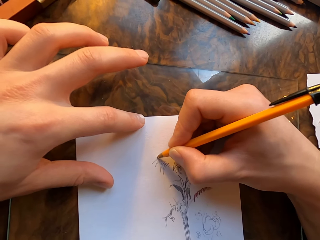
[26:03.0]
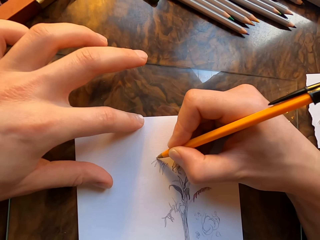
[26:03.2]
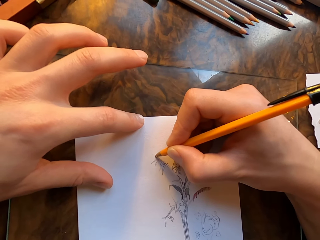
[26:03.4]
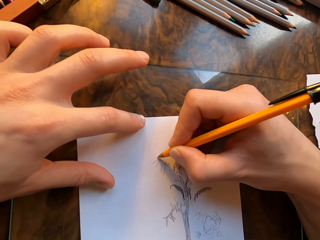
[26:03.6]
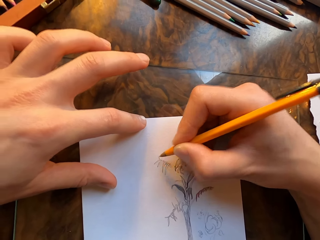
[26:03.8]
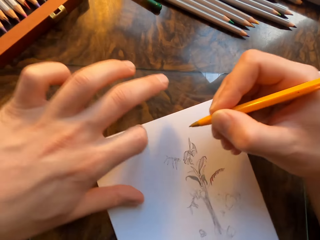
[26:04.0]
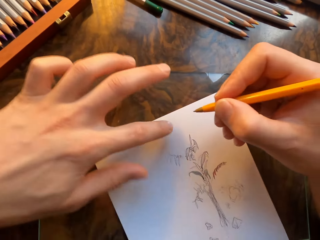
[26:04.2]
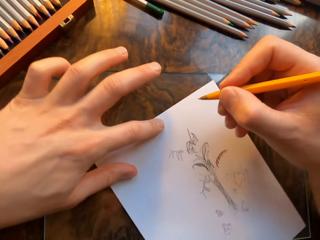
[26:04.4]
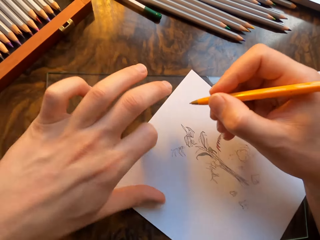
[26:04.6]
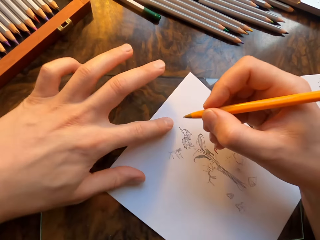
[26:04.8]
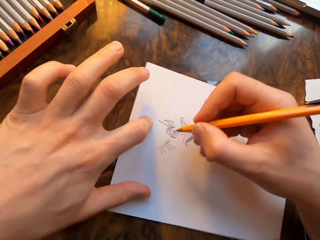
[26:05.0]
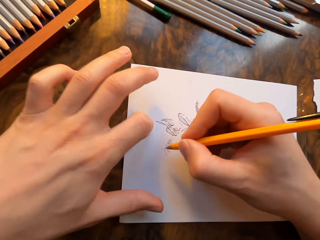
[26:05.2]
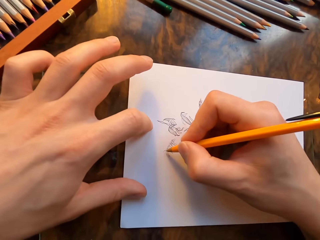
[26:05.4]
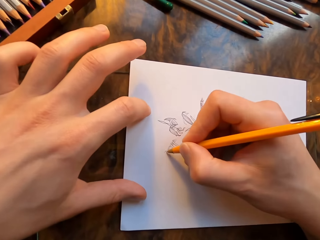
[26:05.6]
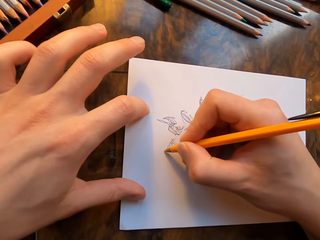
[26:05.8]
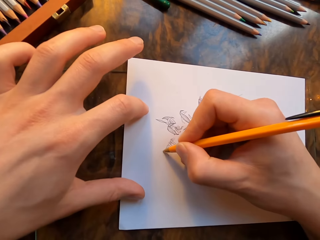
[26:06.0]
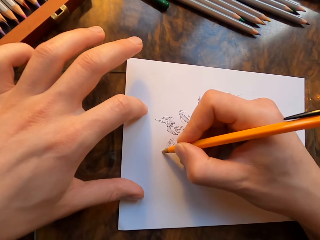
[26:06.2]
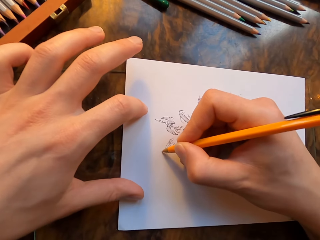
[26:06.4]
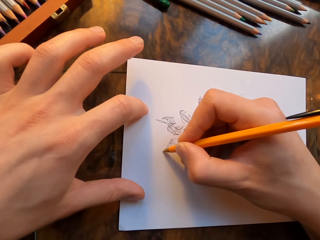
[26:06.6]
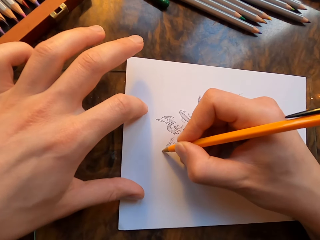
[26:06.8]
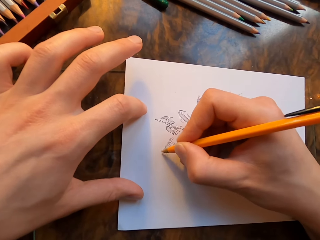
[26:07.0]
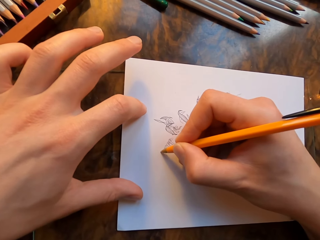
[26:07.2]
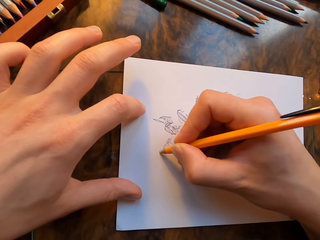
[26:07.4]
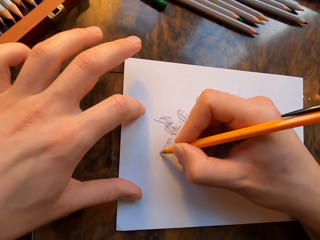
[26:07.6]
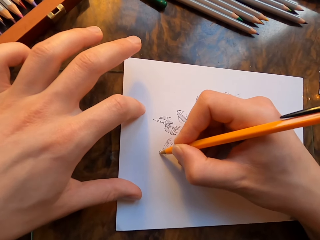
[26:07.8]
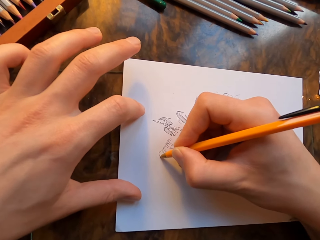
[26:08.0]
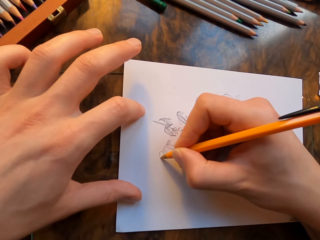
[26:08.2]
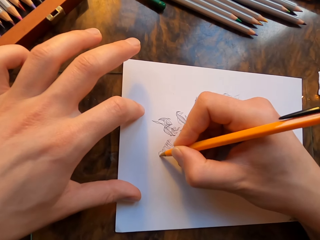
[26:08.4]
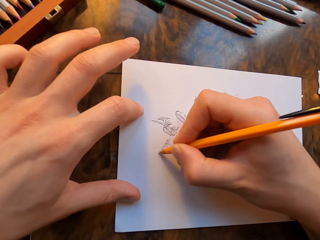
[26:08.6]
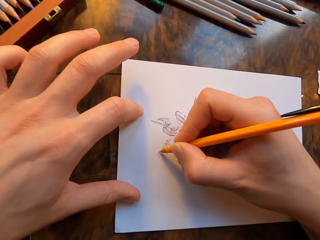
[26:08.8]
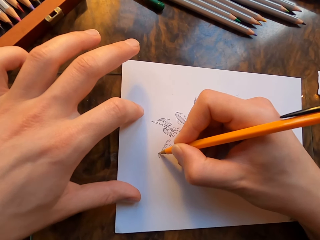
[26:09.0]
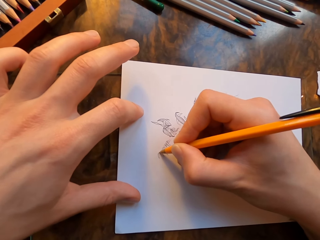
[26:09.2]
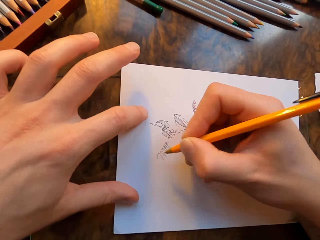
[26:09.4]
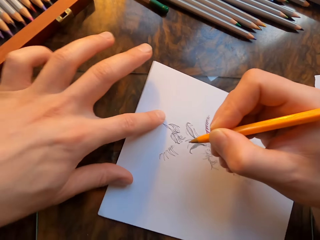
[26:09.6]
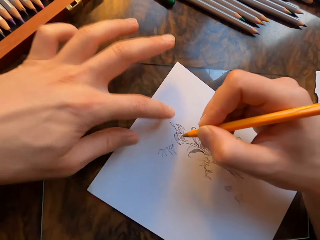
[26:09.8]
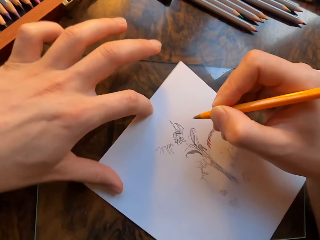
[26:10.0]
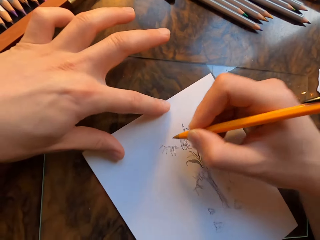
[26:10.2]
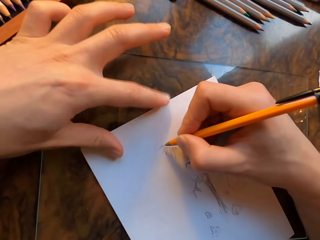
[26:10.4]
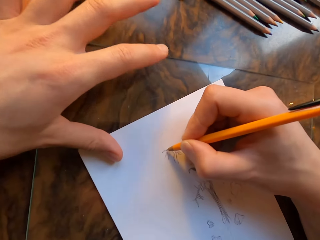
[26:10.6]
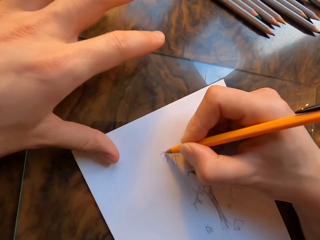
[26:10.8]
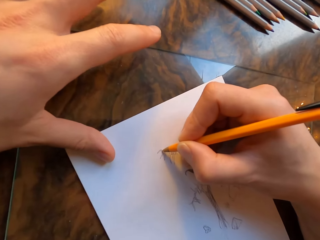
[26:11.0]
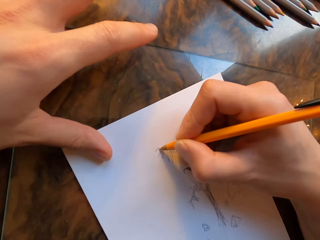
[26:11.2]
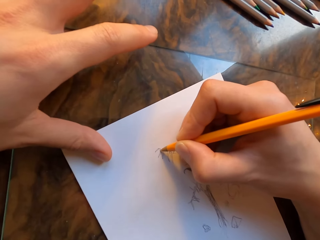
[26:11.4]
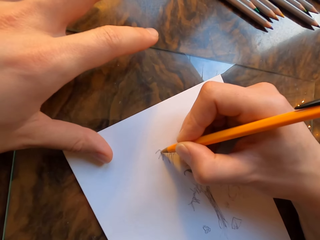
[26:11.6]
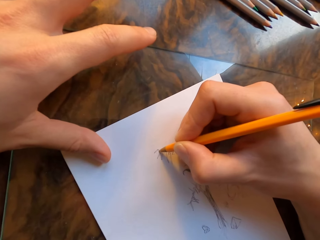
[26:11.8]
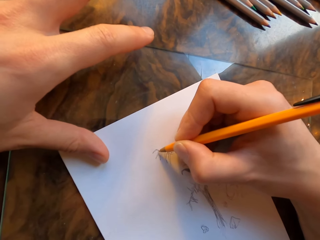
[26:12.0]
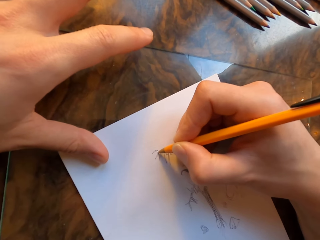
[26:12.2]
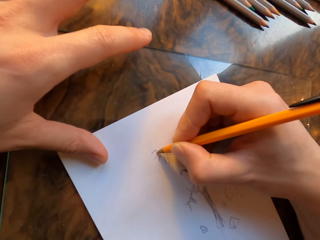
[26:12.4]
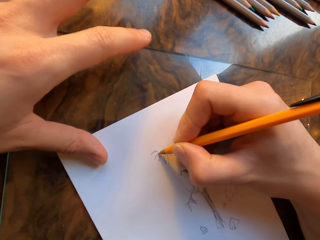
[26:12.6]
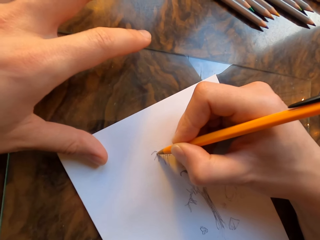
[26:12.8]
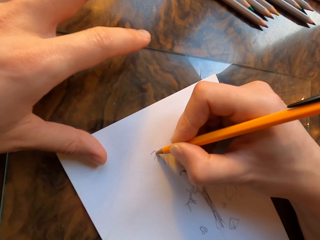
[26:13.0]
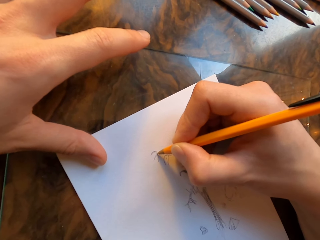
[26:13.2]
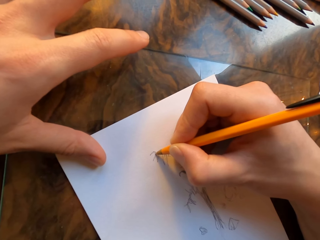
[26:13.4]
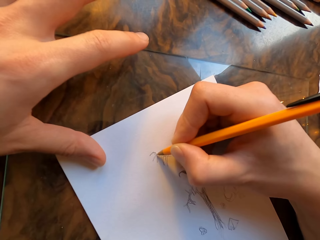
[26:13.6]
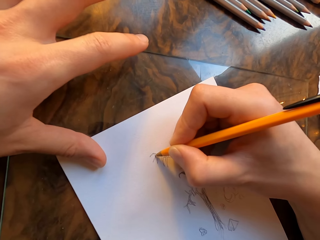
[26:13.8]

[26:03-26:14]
The camera wearer moves the paper. He draws on the paper with a pen in his hand. He moves the paper. He draws on the paper with the pen in his hand.

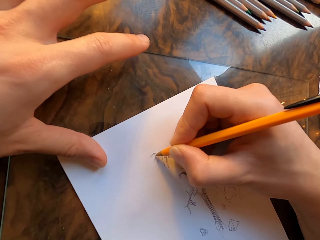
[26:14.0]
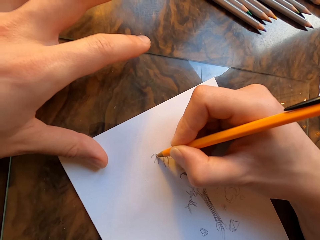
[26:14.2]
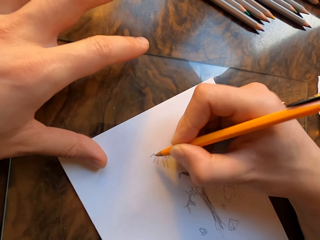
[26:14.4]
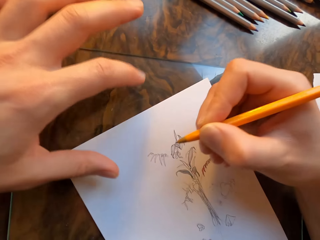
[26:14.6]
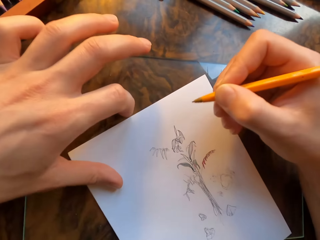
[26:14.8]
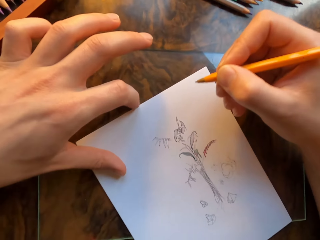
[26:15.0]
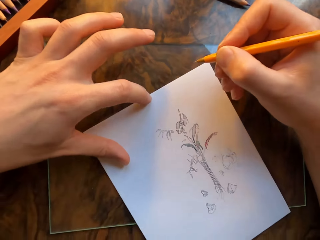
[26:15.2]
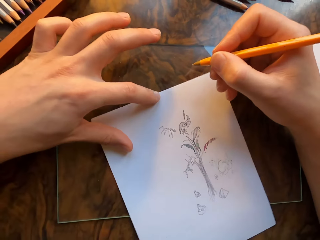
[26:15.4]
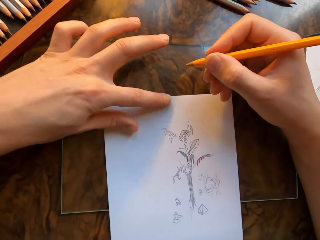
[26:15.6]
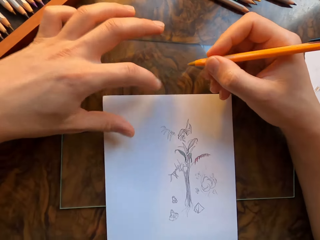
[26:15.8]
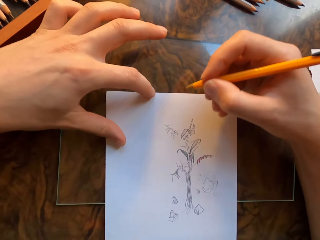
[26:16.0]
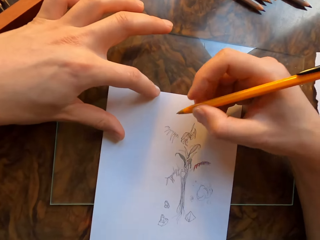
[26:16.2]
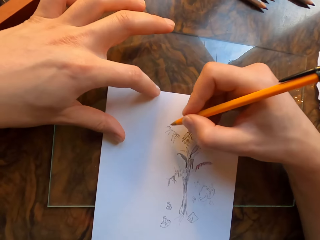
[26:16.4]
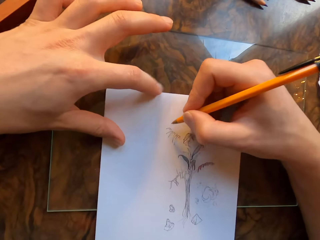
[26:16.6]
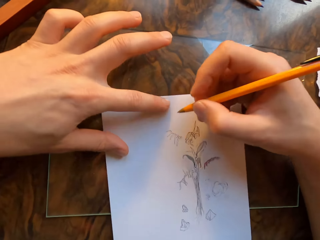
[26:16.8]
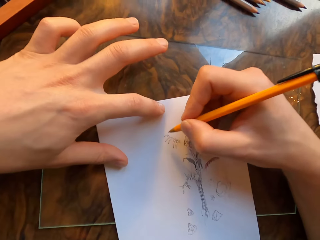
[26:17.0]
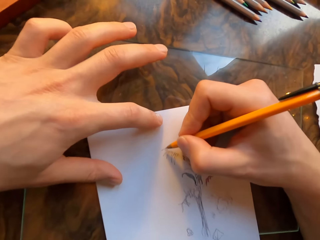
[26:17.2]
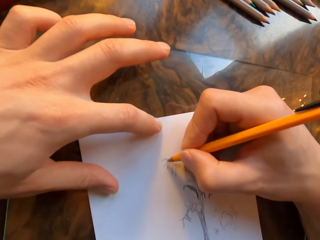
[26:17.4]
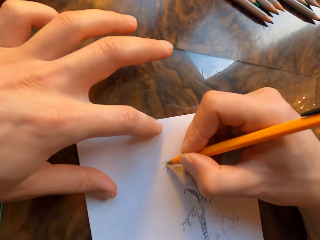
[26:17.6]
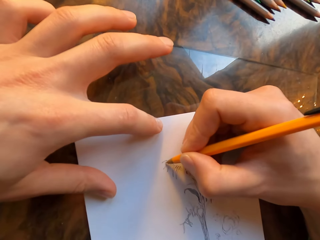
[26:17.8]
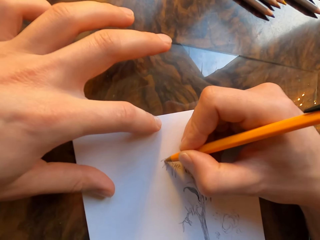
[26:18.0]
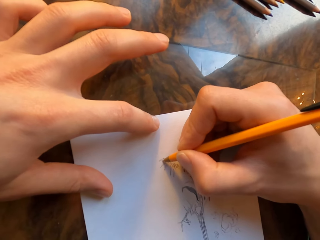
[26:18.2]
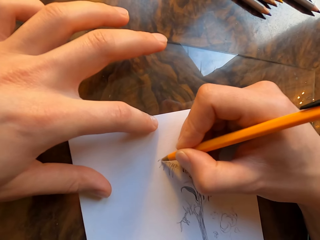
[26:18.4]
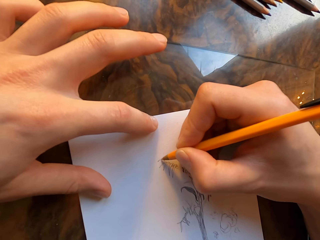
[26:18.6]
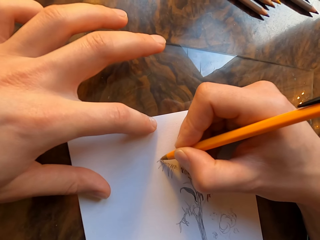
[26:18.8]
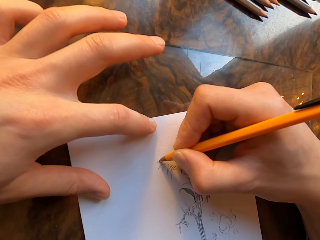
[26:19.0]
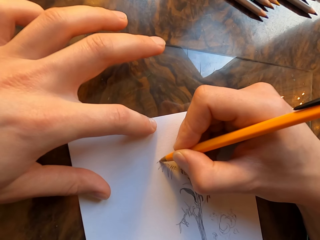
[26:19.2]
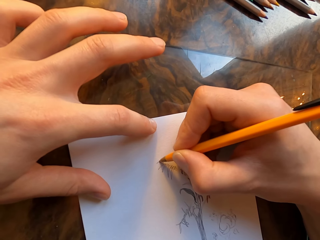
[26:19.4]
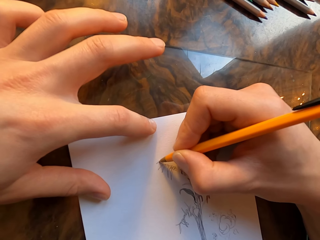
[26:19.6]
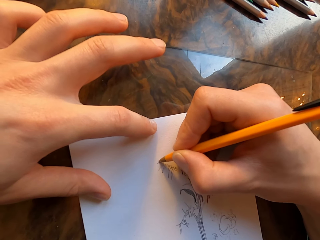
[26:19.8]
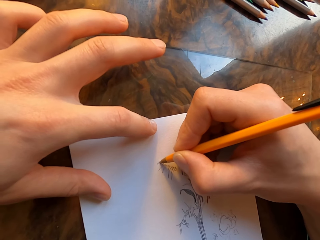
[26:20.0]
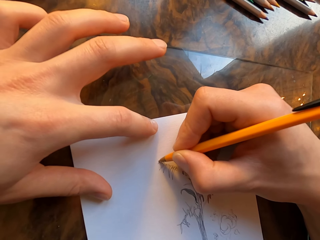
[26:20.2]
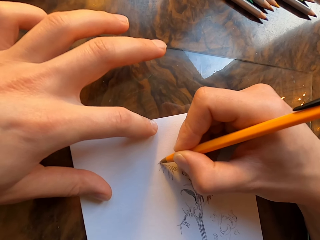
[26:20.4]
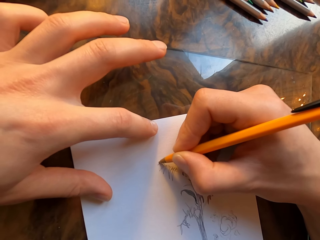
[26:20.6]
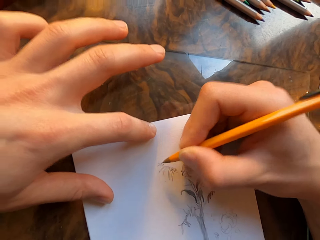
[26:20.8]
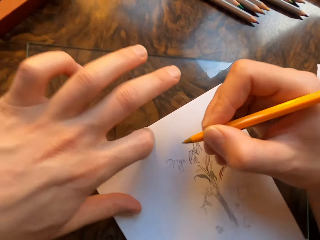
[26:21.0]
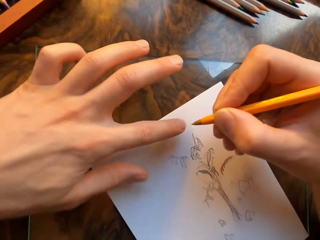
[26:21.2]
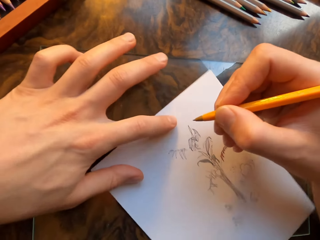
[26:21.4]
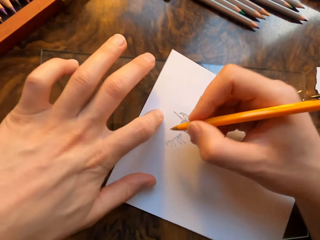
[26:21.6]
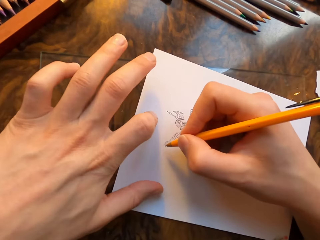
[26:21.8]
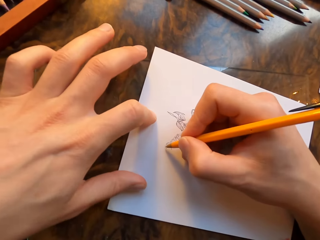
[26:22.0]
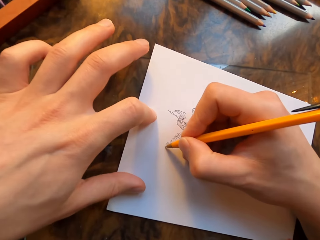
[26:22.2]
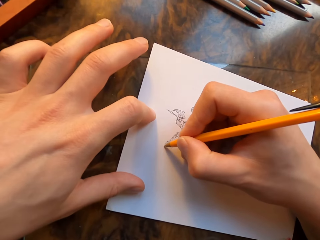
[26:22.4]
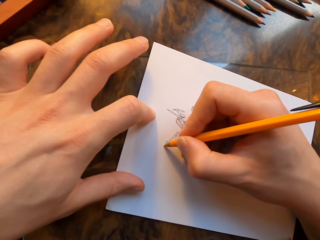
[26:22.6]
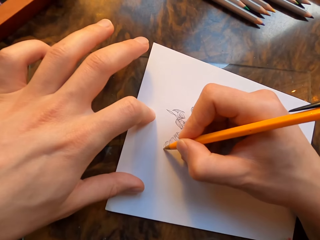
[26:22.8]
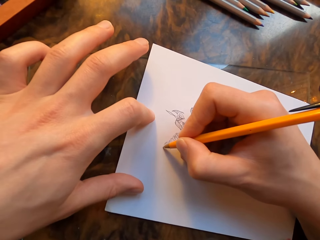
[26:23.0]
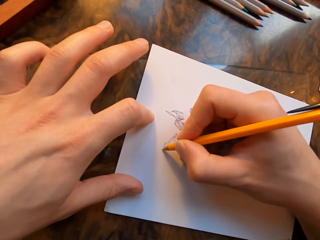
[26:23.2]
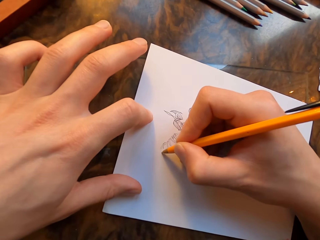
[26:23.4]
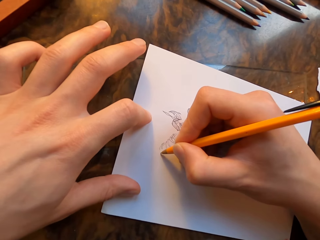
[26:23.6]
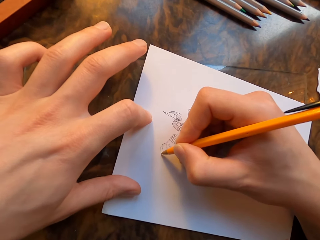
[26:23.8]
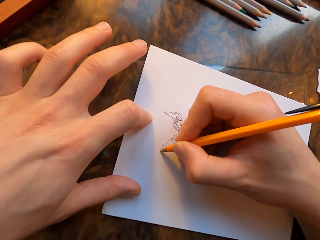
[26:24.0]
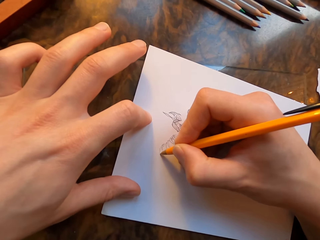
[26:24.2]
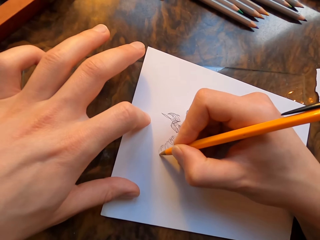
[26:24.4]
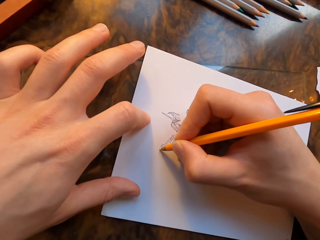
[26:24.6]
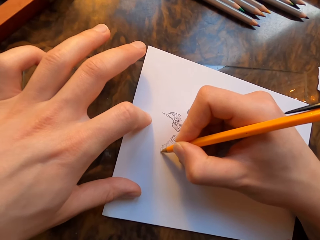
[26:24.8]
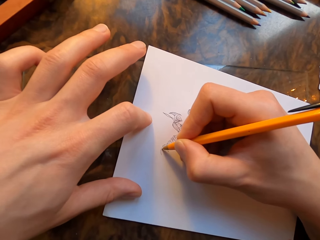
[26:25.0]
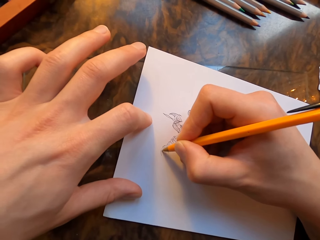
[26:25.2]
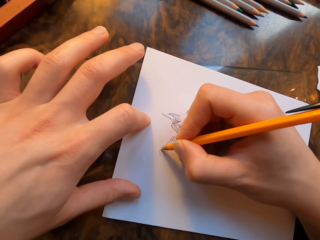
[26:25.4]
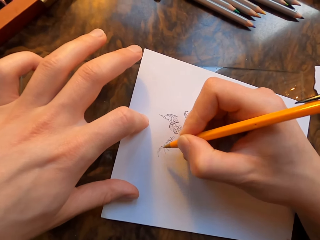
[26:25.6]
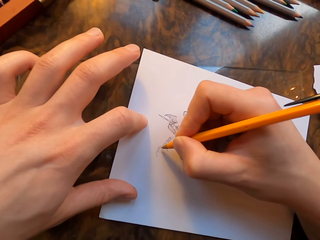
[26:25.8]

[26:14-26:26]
The camera wearer moves the paper. He draws on the paper with a pen in his hand. He moves the paper. He draws on the paper with the pen in his hand.
